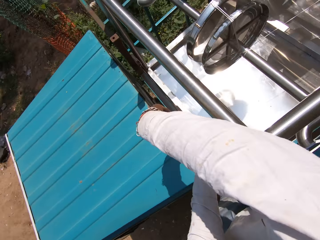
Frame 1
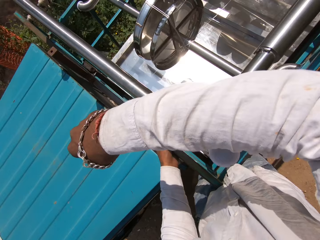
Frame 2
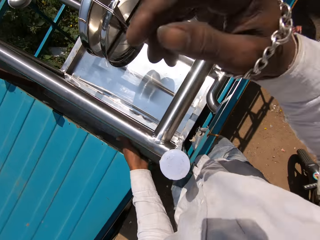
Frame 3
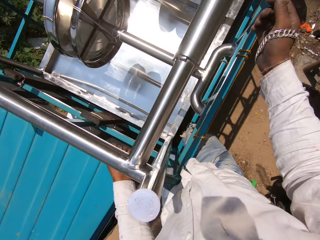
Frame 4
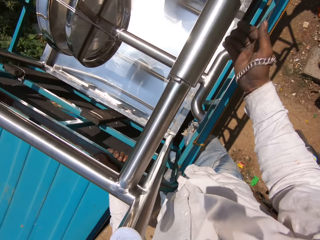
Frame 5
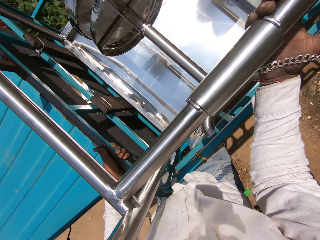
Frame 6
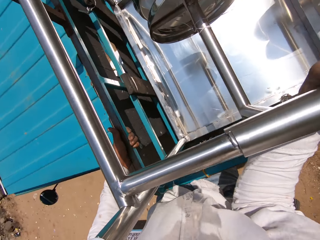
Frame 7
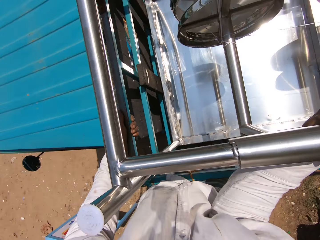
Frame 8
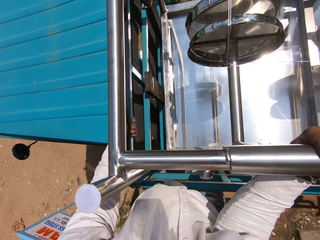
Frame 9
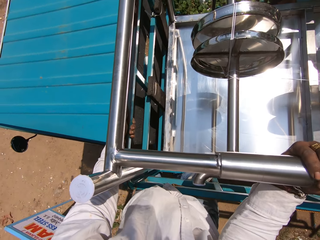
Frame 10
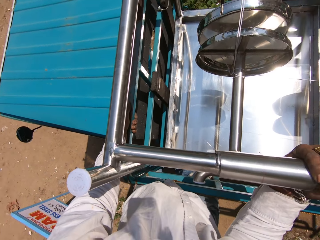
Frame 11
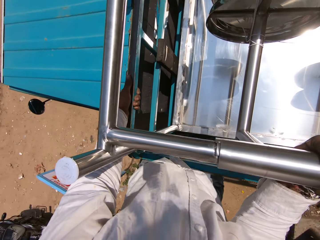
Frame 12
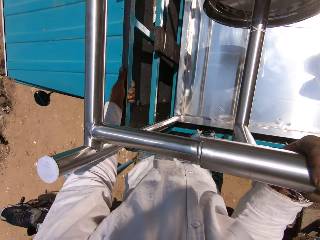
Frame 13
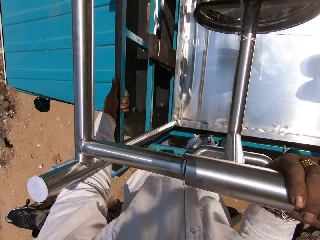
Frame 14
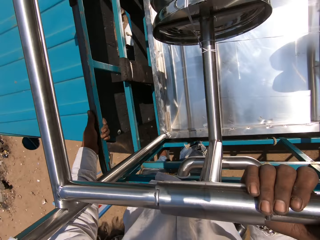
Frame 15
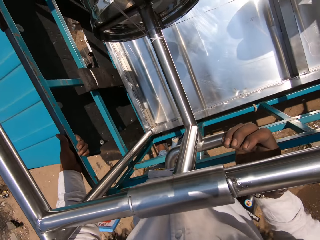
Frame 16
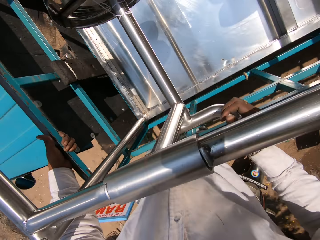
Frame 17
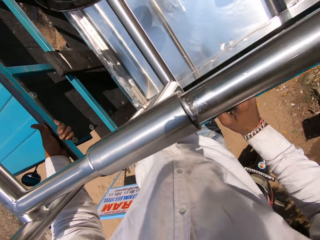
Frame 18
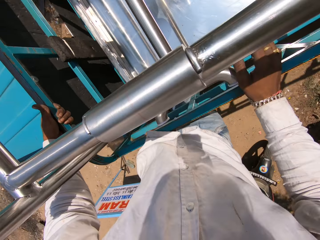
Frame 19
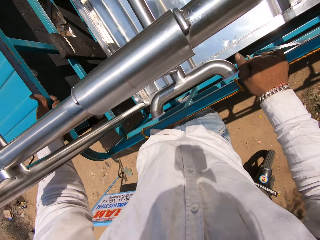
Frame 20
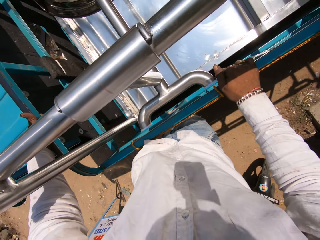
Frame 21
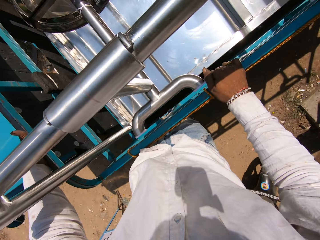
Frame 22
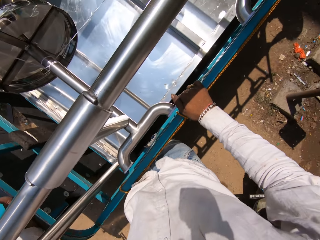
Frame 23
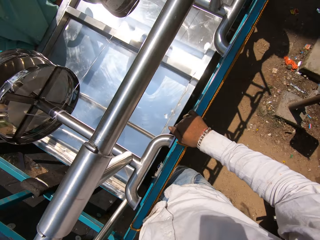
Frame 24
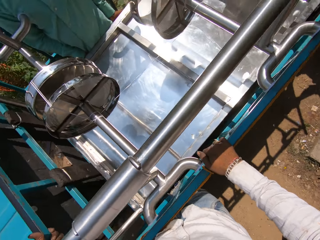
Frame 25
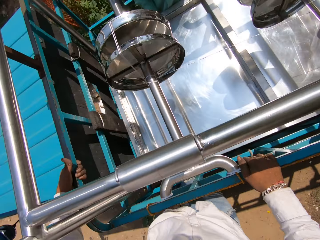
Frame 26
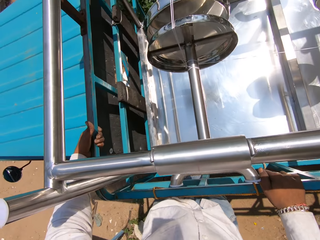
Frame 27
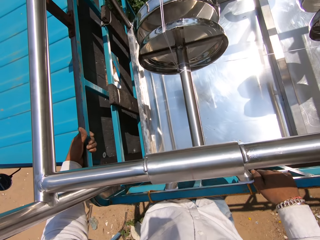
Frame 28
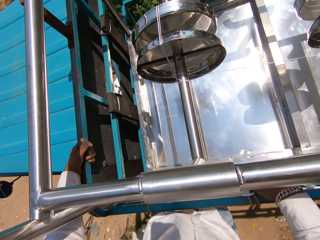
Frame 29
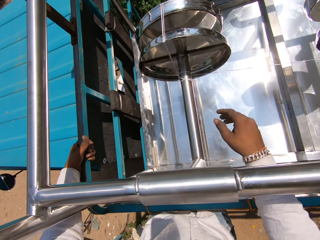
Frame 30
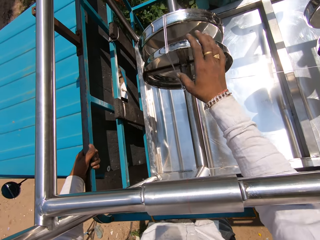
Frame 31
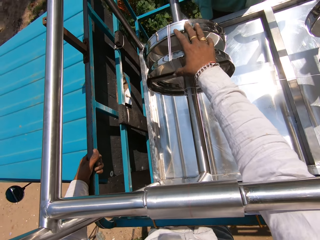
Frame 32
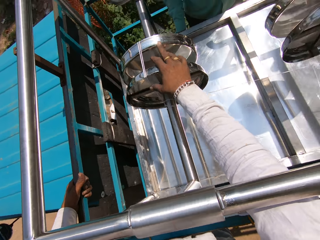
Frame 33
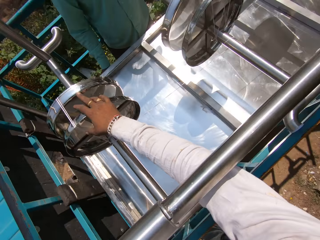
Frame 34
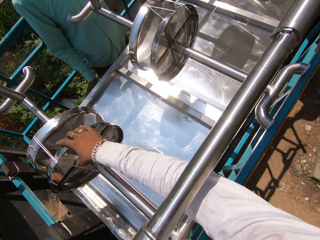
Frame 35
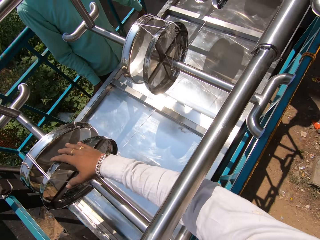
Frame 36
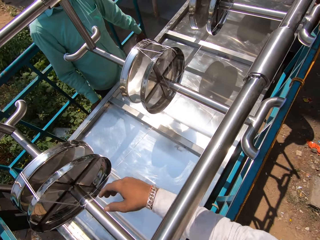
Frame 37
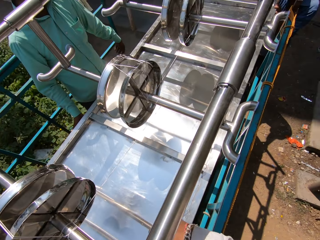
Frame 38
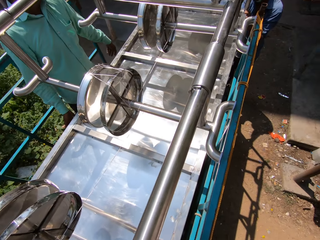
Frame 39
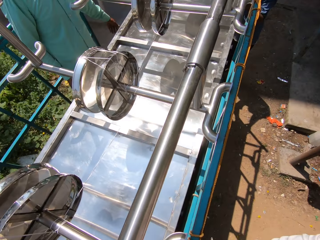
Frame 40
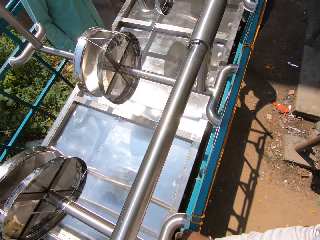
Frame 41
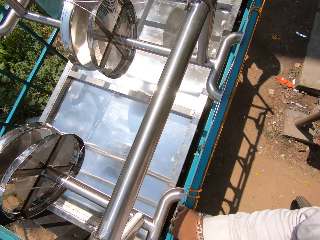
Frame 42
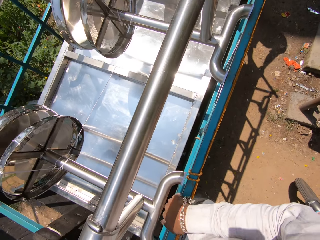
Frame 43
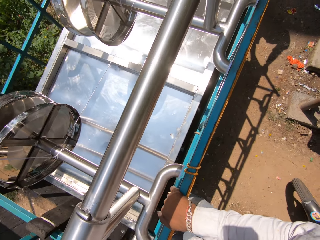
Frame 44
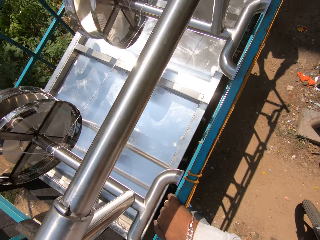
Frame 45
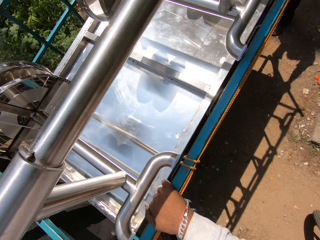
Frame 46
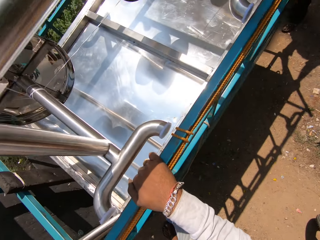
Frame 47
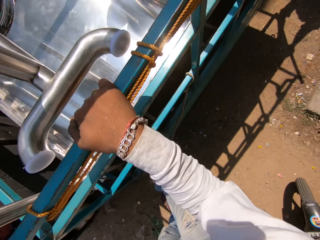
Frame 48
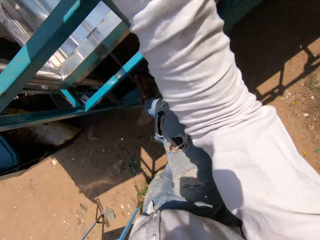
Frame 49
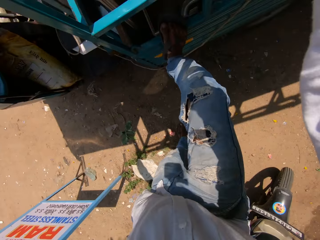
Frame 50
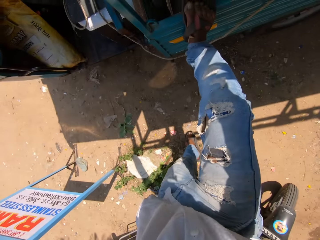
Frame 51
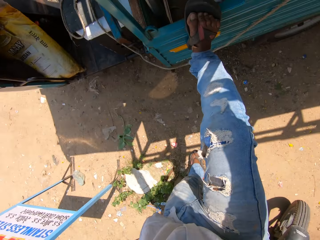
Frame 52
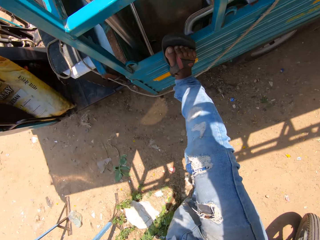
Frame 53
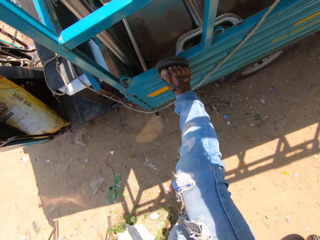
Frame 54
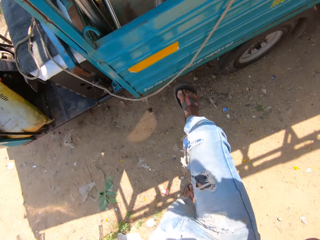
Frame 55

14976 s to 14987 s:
The camera wearer looks around. A man talks to the camera wearer. The camera wearer gets out of the truck. They talk to the man. They look around. Another man talks to the first man. The camera wearer touches the steel table. They look around. They climb down the truck.

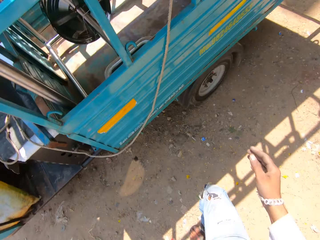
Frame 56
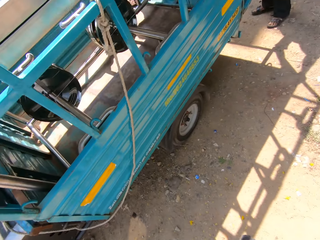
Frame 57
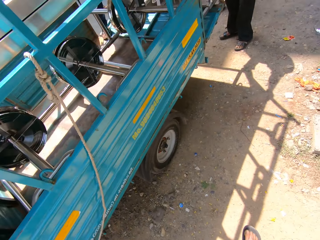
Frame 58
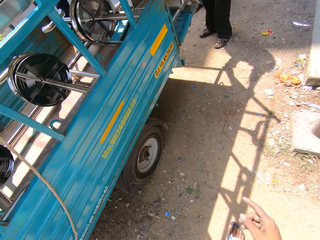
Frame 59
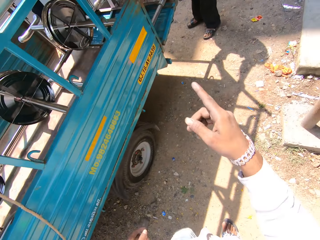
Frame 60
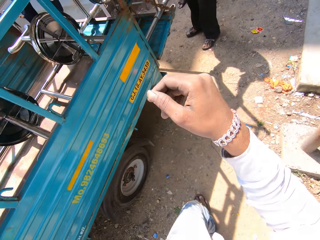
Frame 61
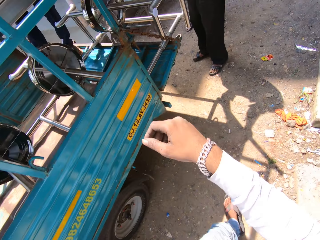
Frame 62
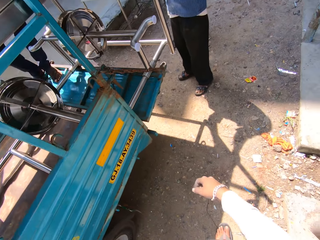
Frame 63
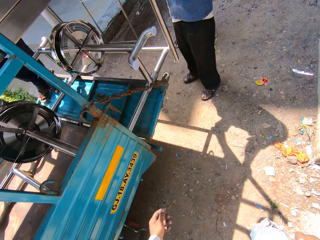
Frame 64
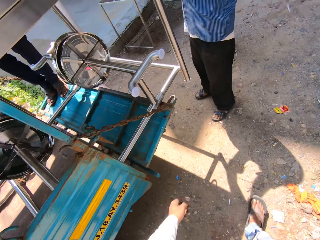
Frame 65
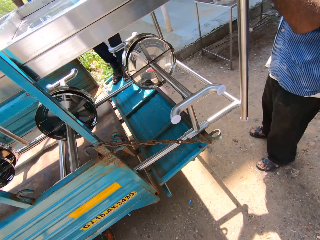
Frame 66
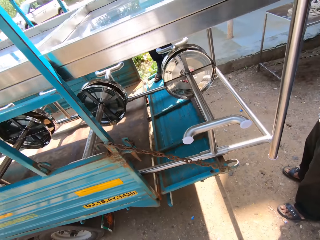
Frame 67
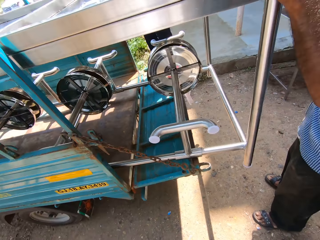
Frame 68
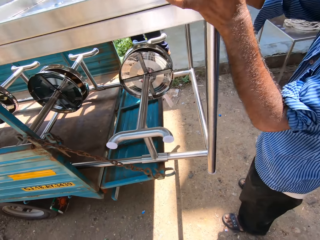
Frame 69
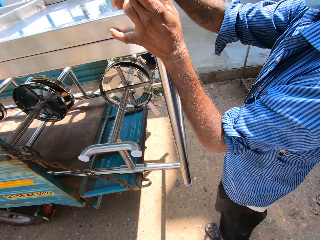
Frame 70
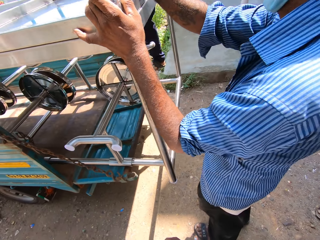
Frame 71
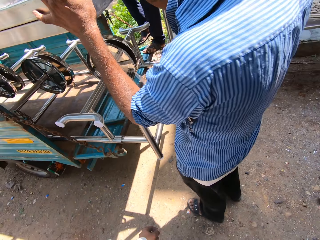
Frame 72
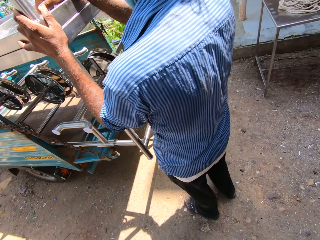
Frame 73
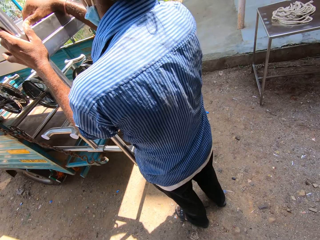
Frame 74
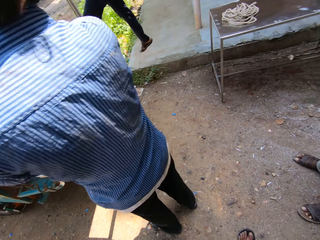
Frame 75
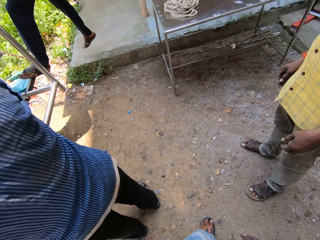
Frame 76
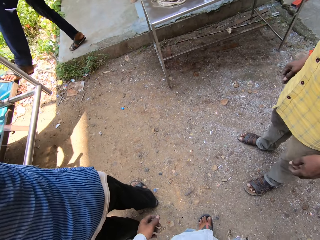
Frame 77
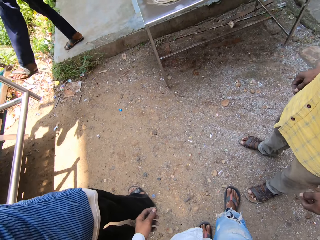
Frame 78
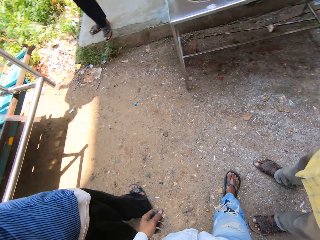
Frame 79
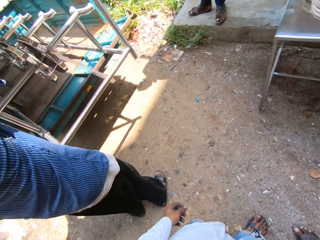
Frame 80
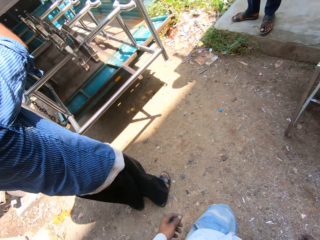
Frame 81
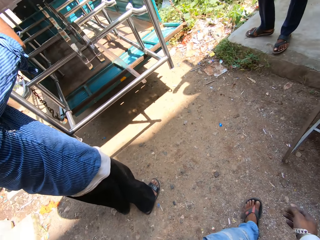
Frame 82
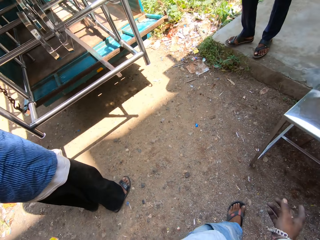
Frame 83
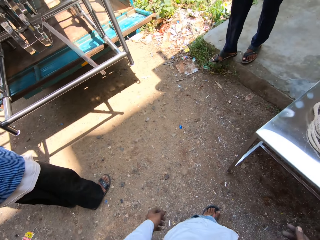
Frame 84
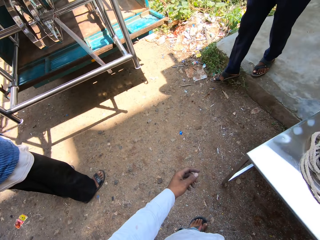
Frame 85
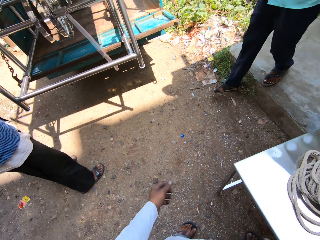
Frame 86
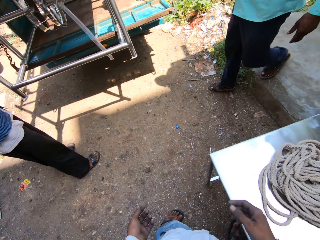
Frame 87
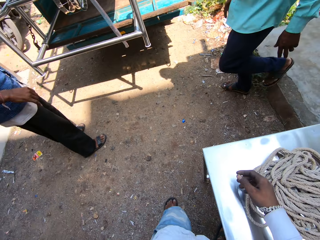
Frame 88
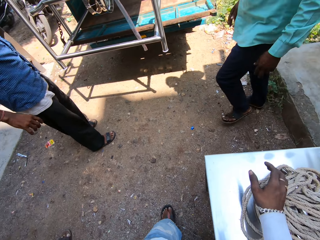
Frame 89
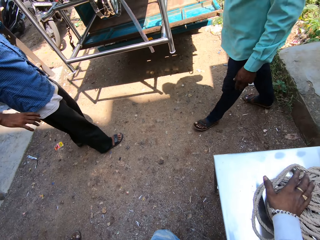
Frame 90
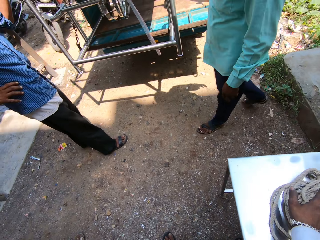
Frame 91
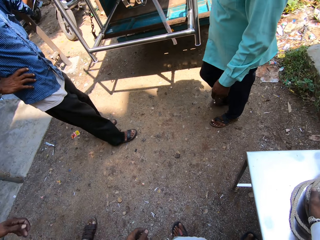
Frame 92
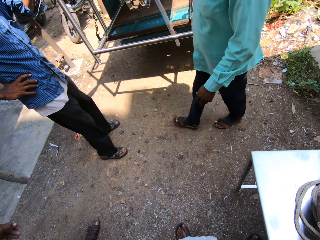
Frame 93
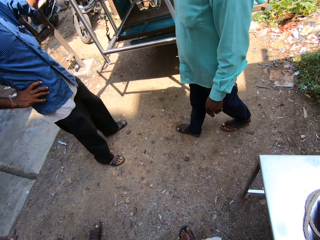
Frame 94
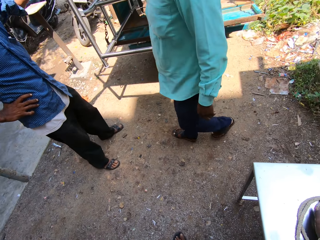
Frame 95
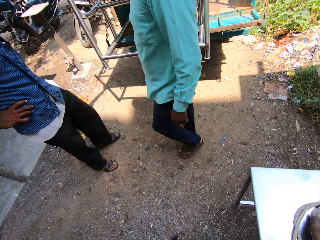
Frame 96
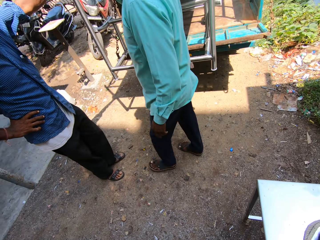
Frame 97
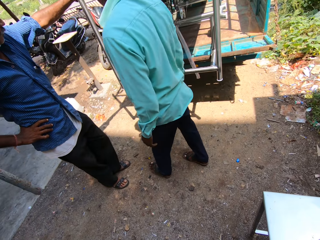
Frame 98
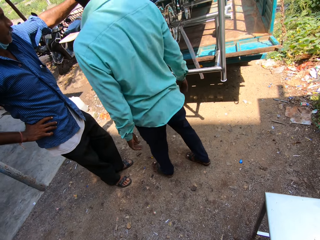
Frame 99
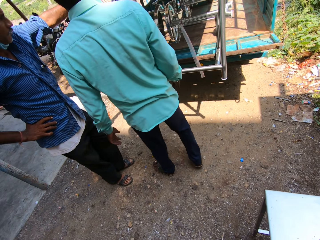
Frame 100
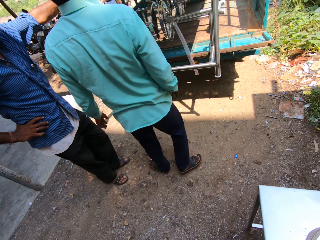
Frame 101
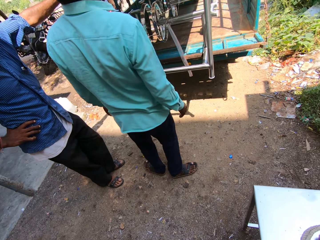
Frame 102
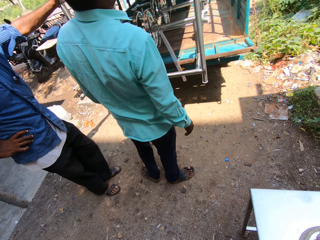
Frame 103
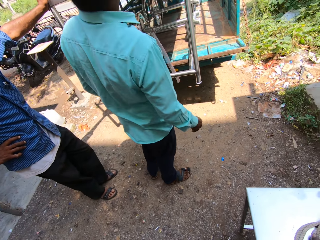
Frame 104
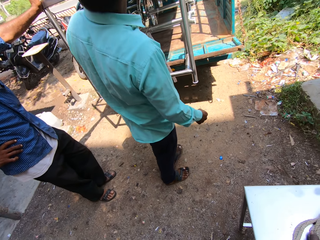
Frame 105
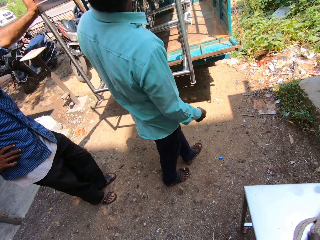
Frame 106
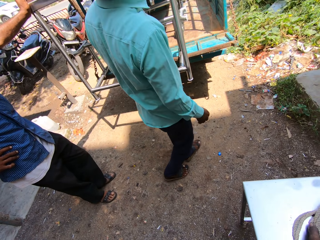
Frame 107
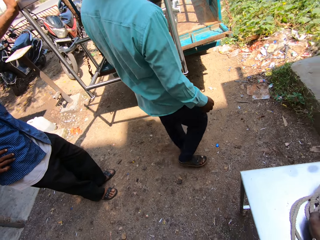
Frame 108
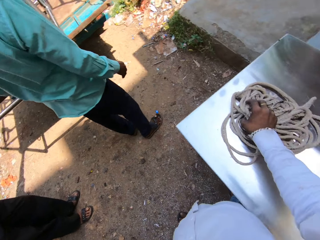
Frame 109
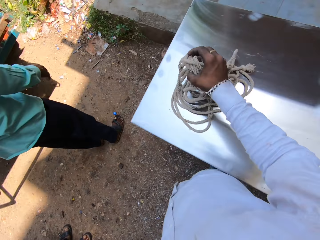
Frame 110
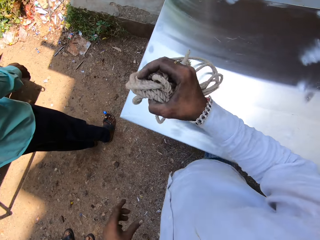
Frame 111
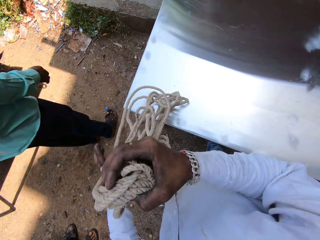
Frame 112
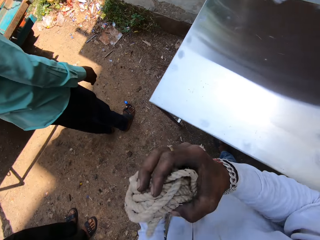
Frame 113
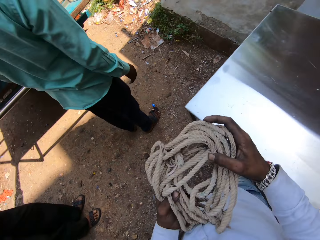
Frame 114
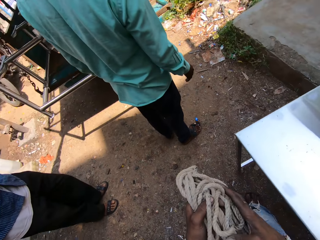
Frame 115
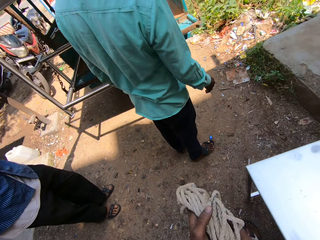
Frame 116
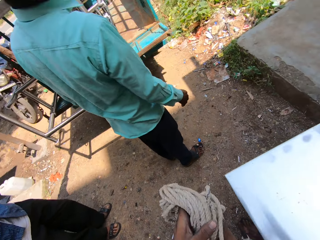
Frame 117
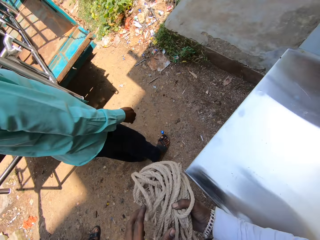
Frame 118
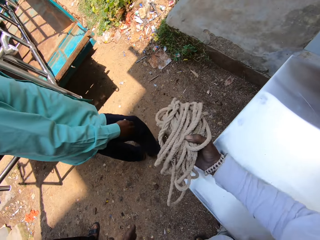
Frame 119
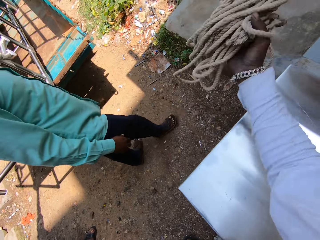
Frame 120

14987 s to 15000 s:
The camera wearer talks to a man. They walk across the workshop. They point the finger at the table. They walk on the ground. The man talks to the camera wearer. The camera wearer talks to the man. They walk on the ground. They talk to the man. They look around. They look around again. They pick up a rope. They touch the rope on the steel table. Another person walks around. The camera wearer picks up the rope on the steel table.
